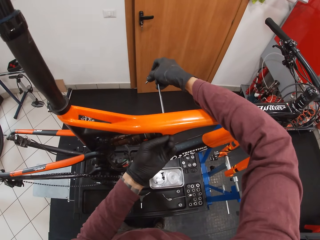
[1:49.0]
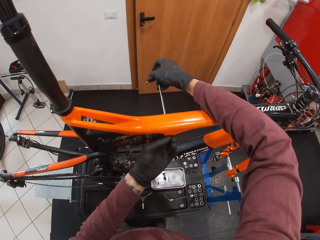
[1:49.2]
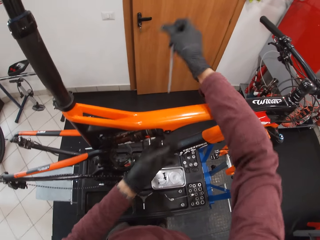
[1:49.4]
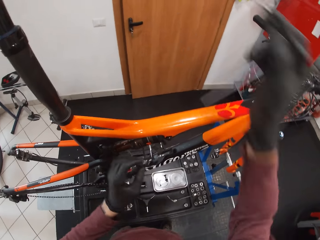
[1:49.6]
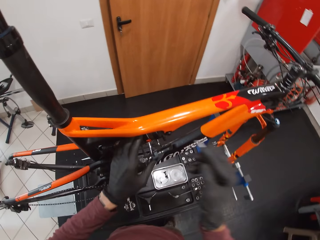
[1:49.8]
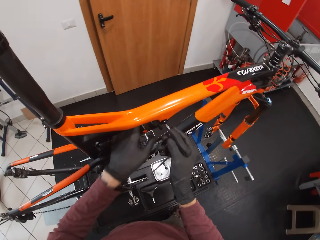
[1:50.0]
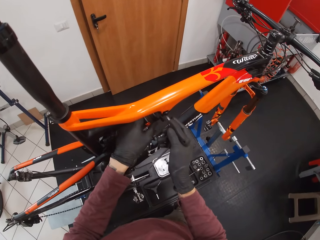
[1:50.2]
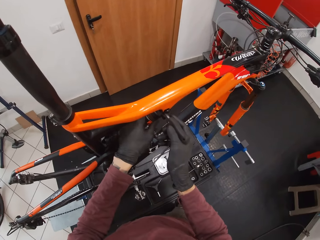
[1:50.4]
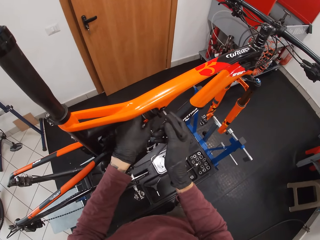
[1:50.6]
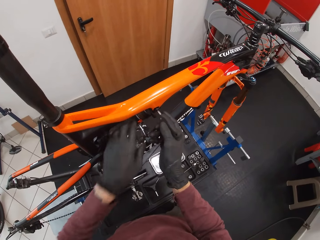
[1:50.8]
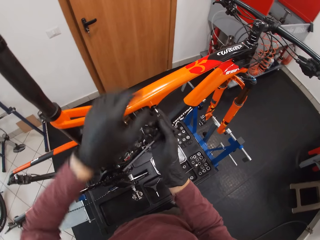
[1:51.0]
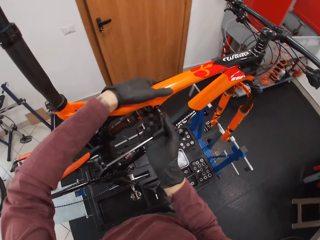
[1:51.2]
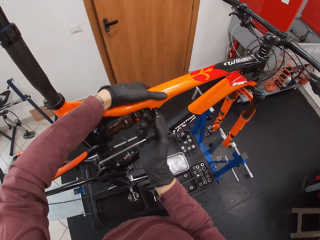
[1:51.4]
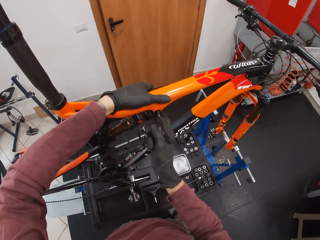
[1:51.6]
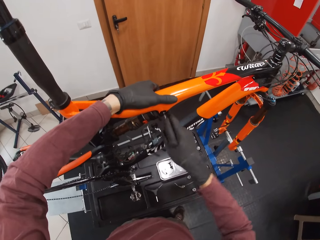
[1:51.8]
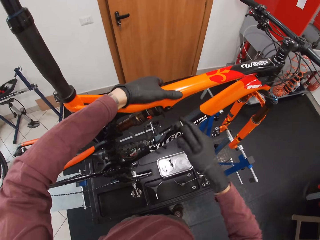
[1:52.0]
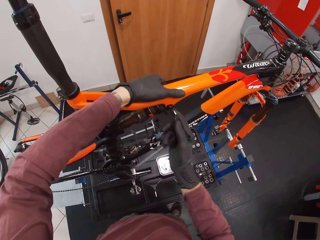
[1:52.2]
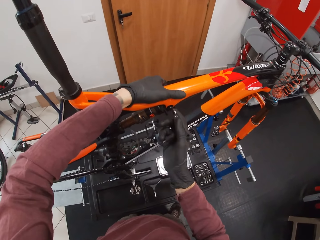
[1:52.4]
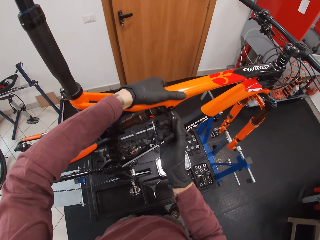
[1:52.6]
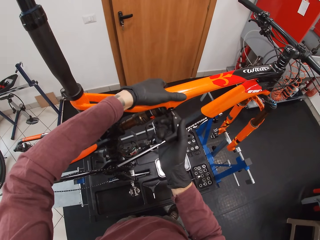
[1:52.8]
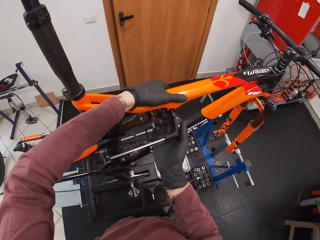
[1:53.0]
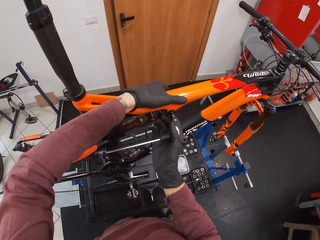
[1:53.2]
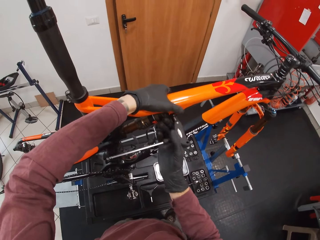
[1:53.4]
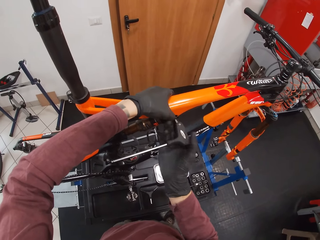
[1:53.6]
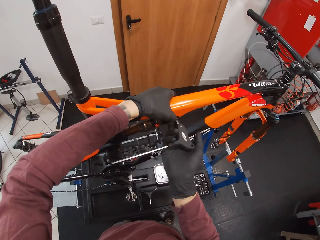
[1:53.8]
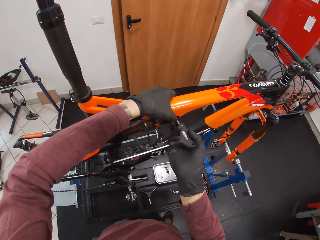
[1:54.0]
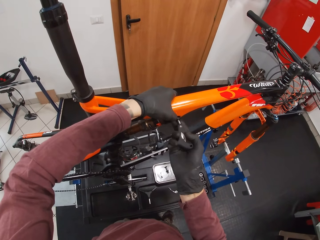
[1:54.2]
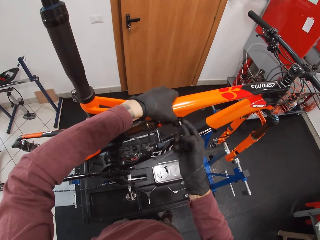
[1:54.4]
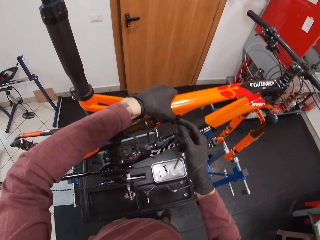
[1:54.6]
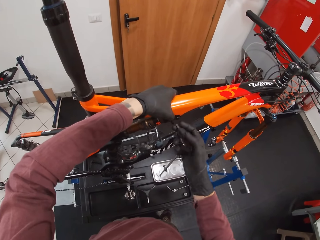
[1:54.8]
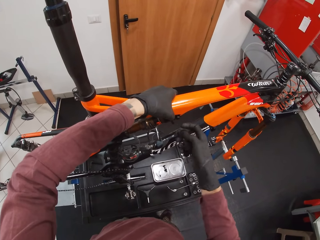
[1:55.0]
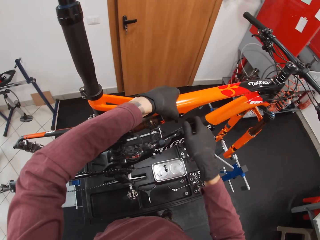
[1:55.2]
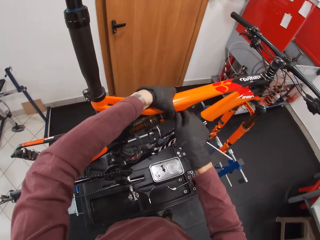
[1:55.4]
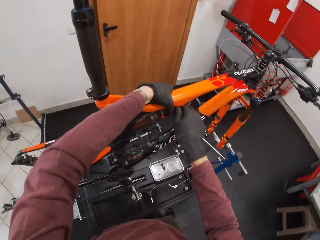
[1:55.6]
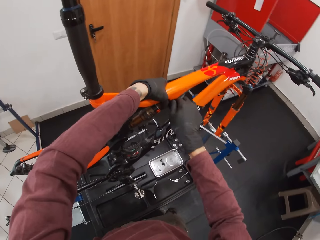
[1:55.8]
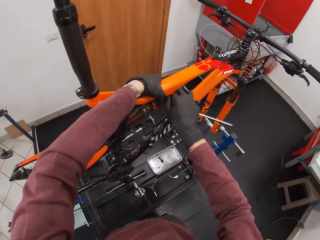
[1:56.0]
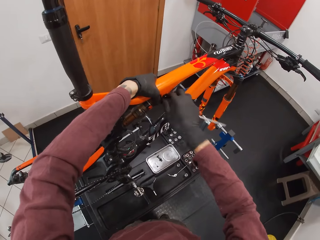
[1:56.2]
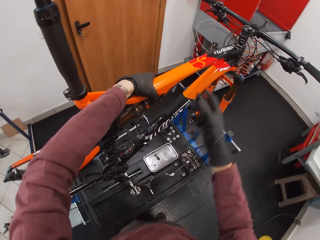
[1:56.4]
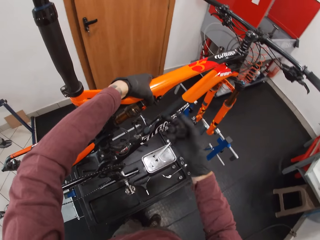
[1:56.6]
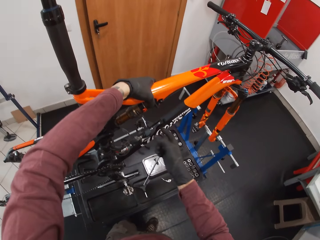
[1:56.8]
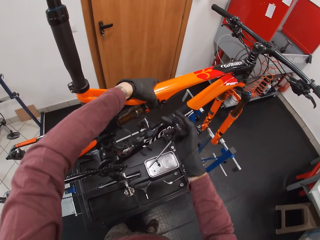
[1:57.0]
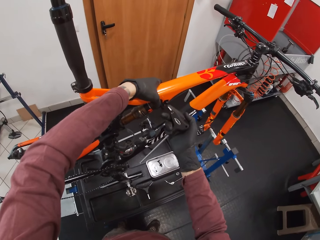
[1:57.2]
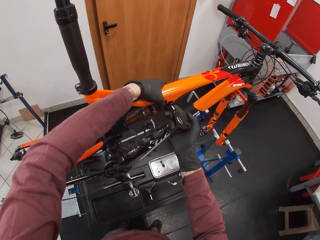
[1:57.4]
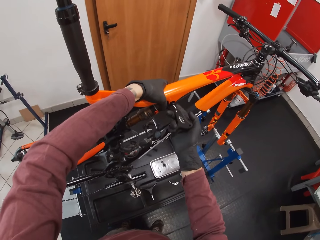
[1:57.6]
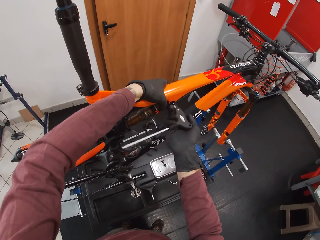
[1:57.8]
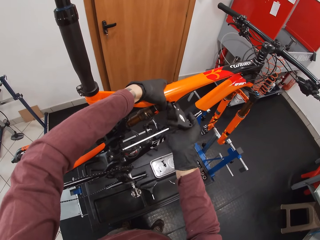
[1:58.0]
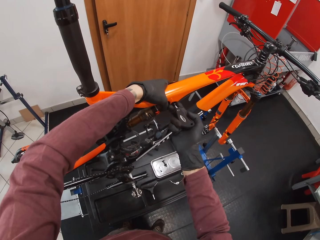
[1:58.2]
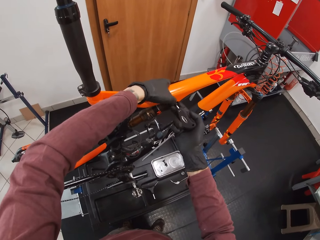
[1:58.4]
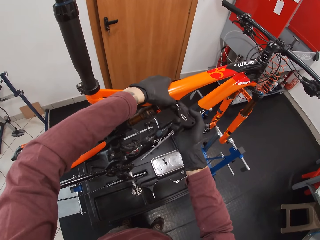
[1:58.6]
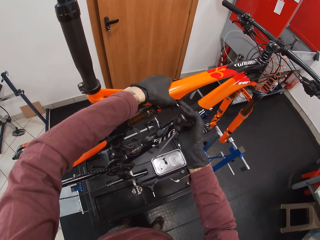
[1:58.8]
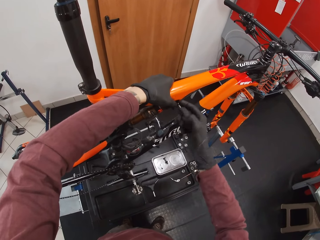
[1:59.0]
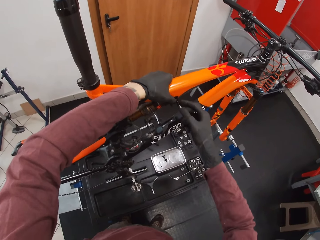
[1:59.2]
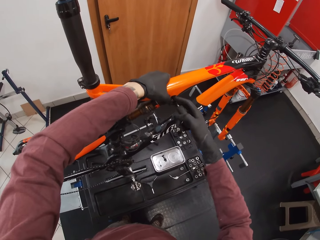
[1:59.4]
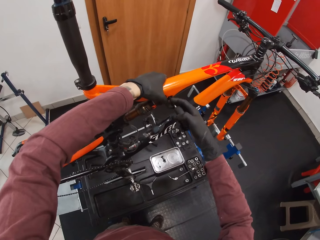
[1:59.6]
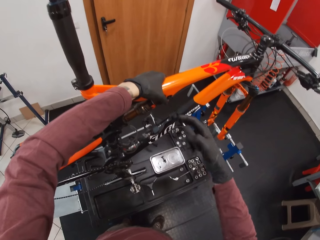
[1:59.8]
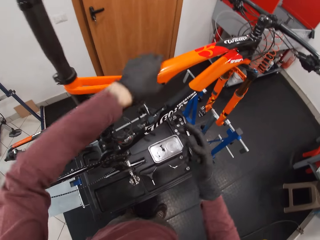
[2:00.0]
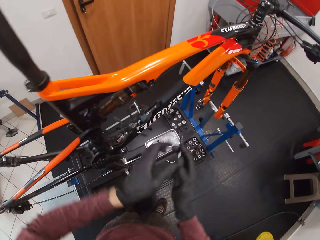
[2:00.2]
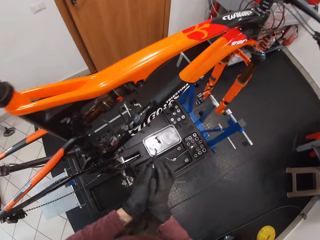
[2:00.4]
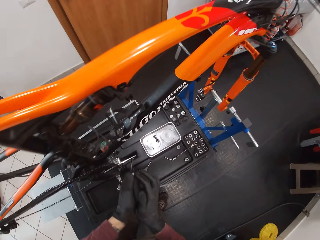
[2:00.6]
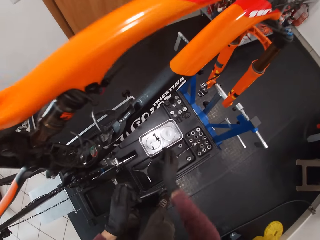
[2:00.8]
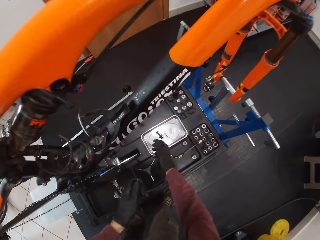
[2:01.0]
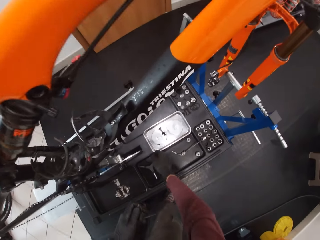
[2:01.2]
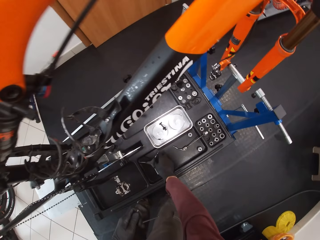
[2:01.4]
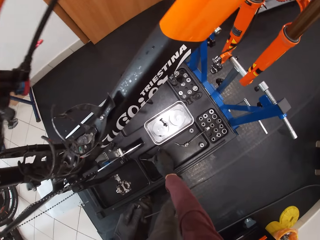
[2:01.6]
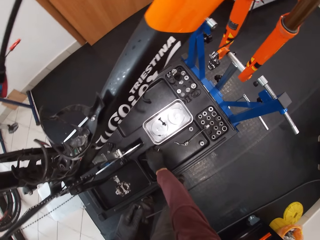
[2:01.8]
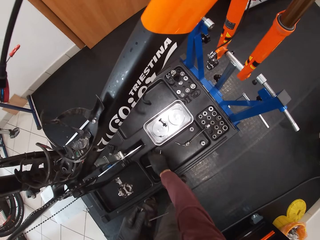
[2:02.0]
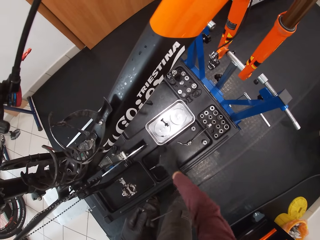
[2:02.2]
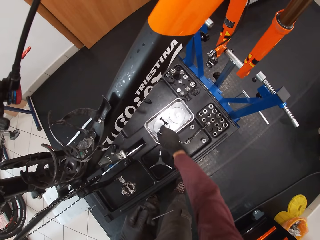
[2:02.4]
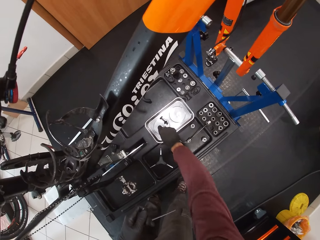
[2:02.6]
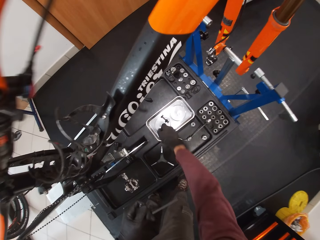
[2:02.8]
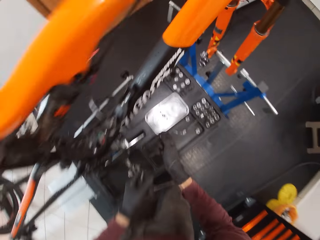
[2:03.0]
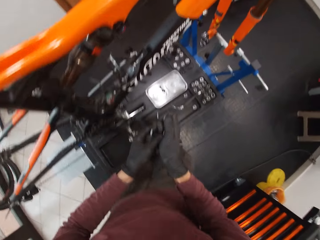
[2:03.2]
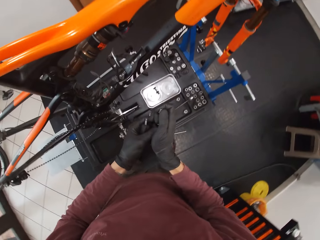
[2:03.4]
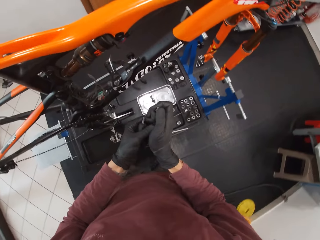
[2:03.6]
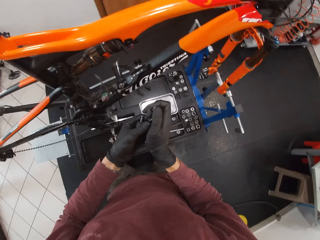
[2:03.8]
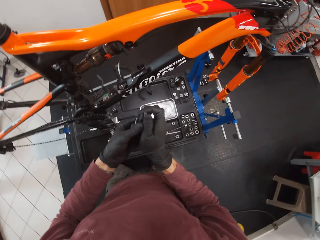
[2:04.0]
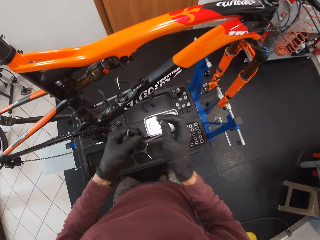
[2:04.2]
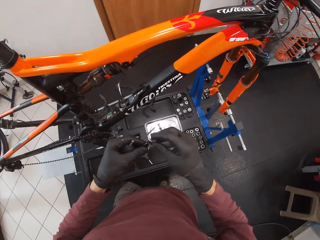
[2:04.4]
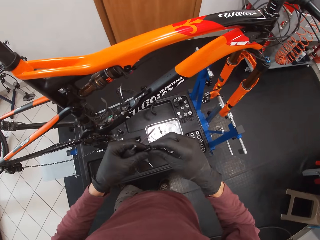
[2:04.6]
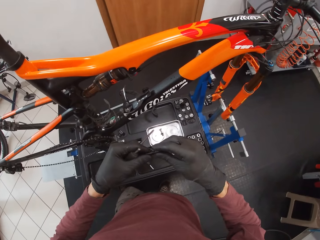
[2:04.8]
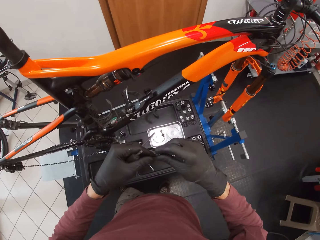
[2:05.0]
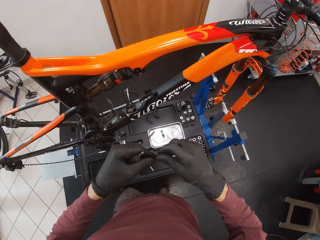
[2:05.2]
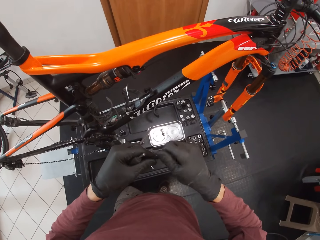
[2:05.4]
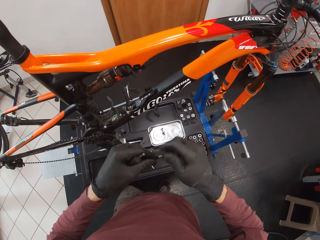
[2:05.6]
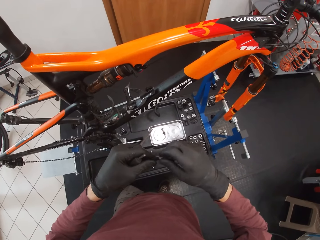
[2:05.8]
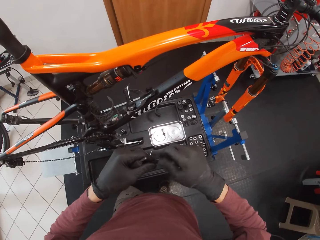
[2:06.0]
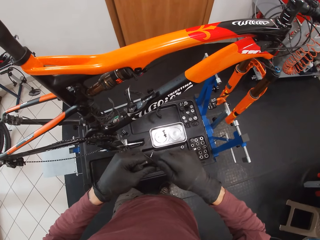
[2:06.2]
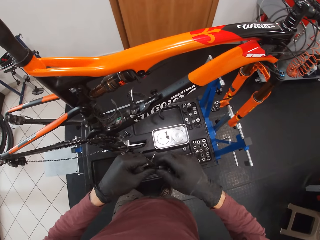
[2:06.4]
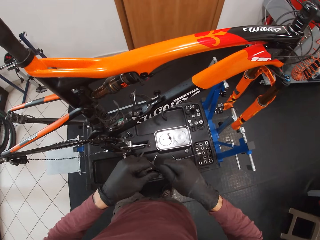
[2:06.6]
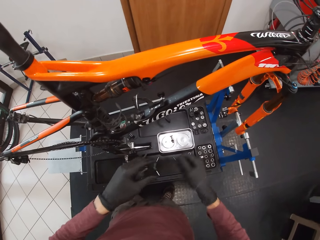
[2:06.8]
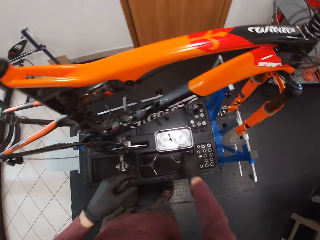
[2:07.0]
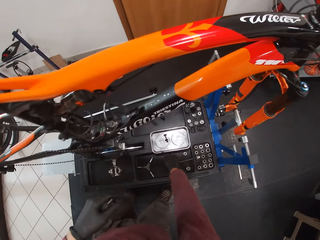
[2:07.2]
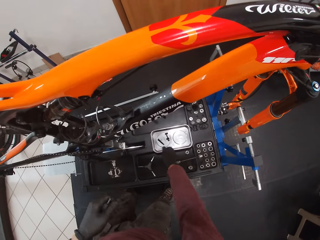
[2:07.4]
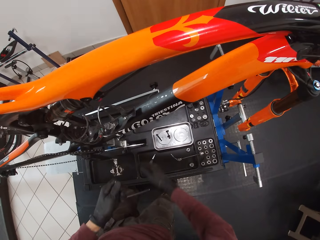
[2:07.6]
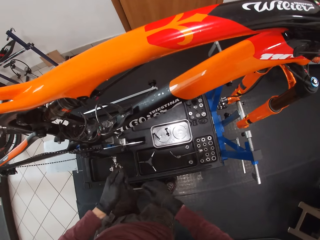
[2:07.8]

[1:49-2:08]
The camera wearer holds the fox float with his left hand. He unscrews the bolt on the top tube with the T-handled hex wrench or Allen wrench in his right hand. He grabs the top tube of the bicycle with his left hand. He touches the bolt with his right hand. He opens the screw with the hand. He pulls out the bolt with his right hand and the T-handled hex wrench in his right hand. He opens the screw with the Allen wrench. He passes the T-handled hex wrench and bolt in his right hand to his left hand. He drops the bolt in his left hand onto the maintenance bench. He picks up the bolt from the maintenance bench with his right hand. He picks up the nut from the tray on the maintenance bench with his right hand. He moves the hex wrench. He passes the bolt in his right hand to his left hand. He screws the nut into the bolt in his left hand with his right hand. He drops the bolt and nut in his right hand in the tray on the maintenance bench.

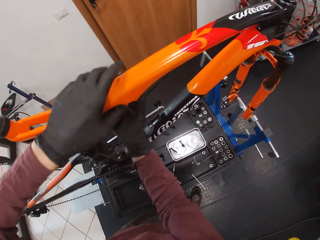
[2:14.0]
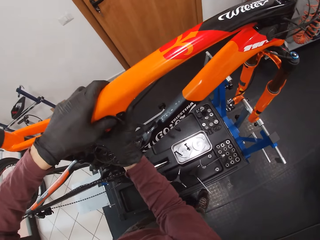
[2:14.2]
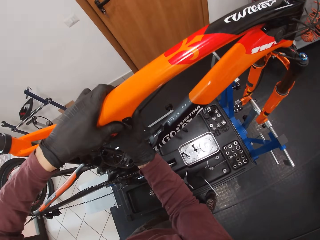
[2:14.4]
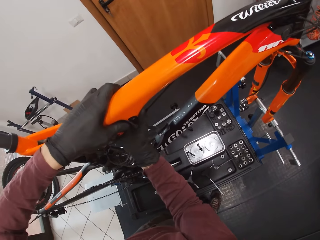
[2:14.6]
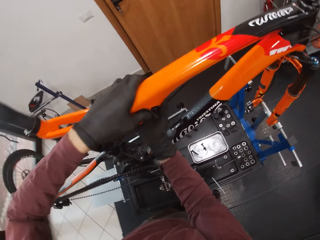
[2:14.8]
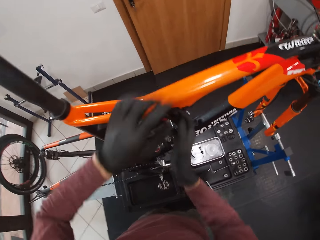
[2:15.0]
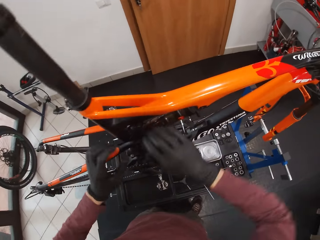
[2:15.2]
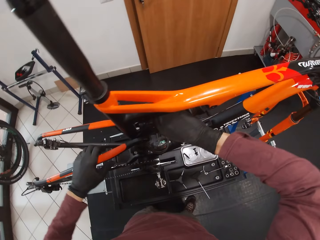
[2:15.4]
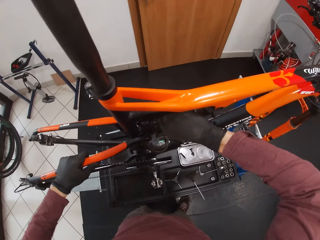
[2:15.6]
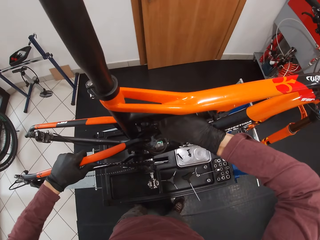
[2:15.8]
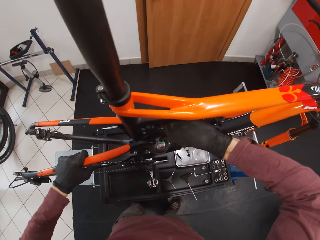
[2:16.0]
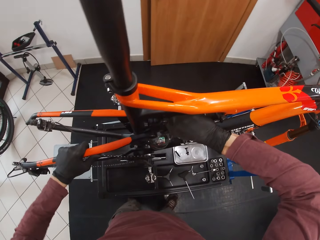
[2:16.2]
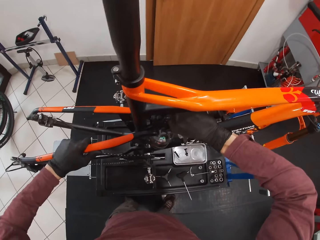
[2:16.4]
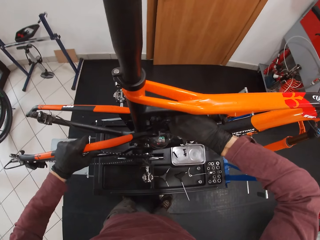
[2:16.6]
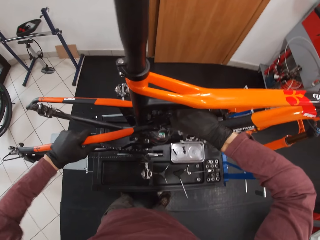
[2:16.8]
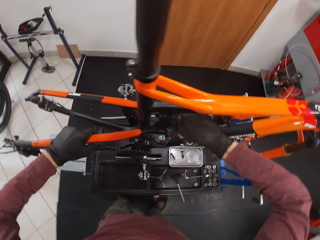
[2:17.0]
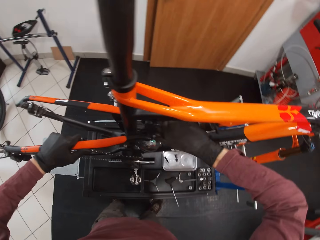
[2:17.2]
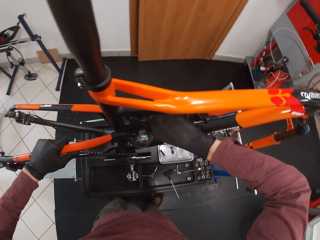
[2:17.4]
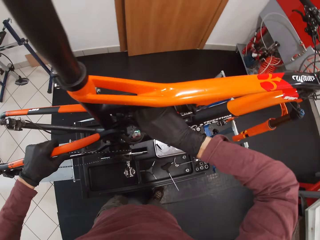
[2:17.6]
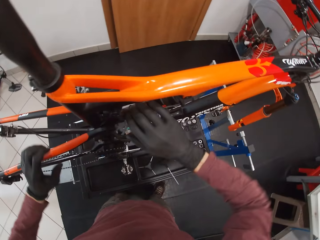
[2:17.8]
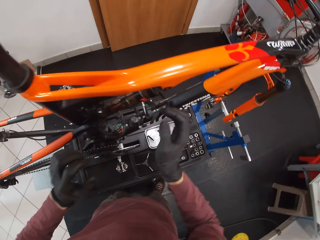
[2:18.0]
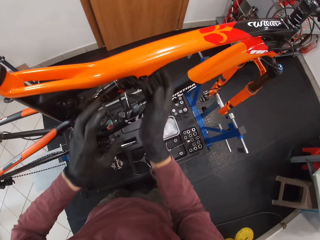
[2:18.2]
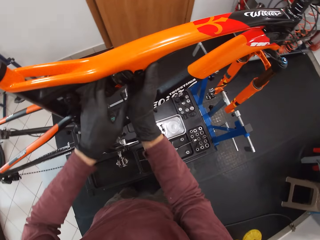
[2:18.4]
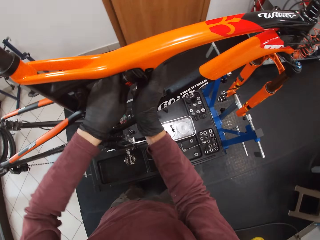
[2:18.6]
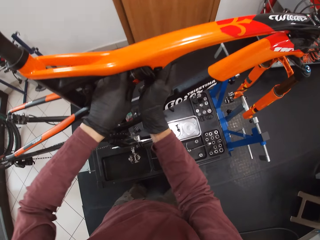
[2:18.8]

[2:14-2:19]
The camera wearer grabs the top tube of the bicycle with his left hand. He grabs the fox float with his right hand. He grabs the fox float with his right hand again. He grabs the seat stay of the bicycle with his left hand. He pushes out the fox float from its socket on the bicycle with his right hand. He grabs the fox float with both hands.
